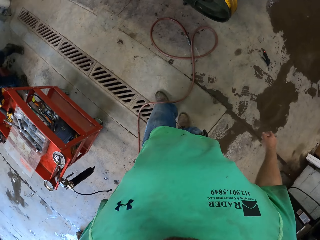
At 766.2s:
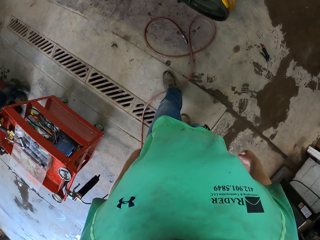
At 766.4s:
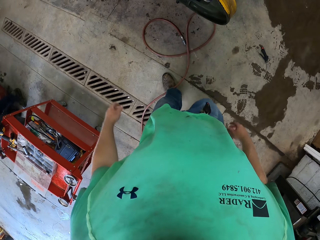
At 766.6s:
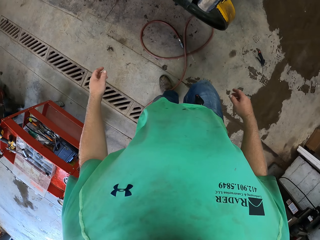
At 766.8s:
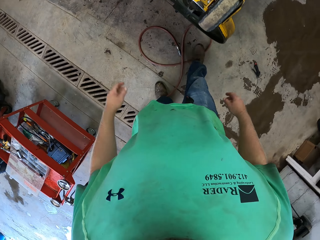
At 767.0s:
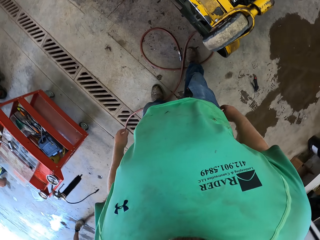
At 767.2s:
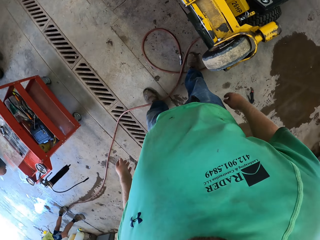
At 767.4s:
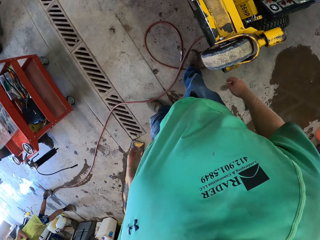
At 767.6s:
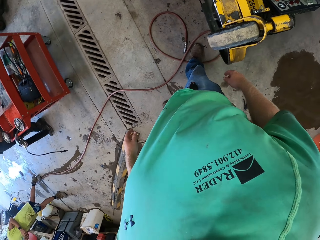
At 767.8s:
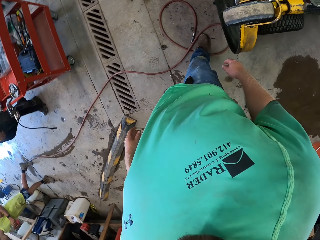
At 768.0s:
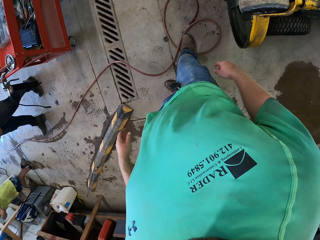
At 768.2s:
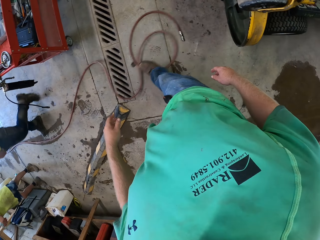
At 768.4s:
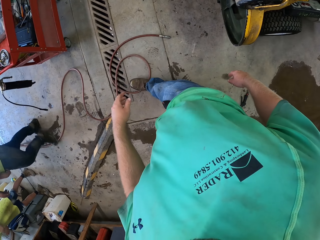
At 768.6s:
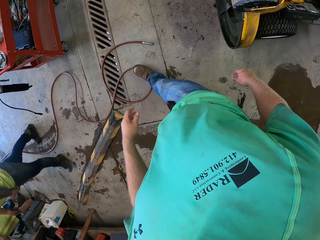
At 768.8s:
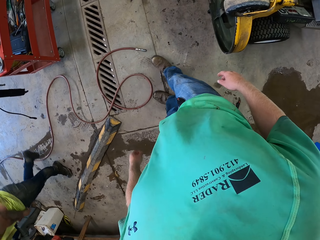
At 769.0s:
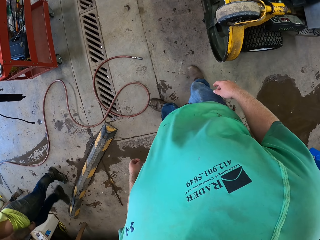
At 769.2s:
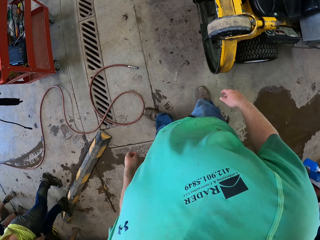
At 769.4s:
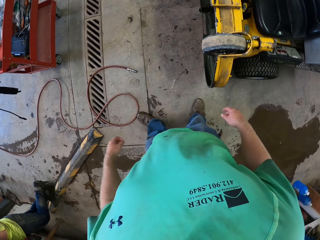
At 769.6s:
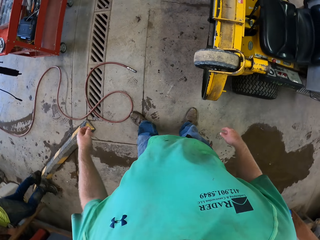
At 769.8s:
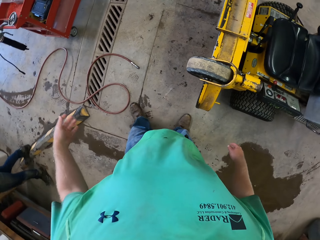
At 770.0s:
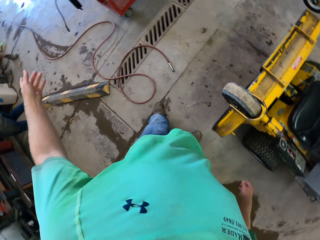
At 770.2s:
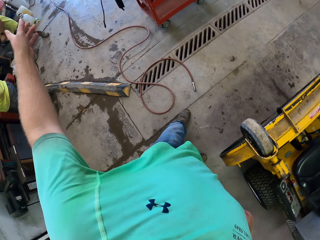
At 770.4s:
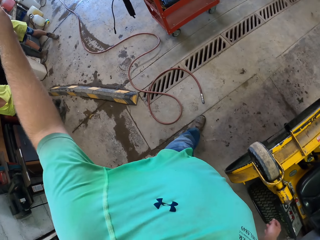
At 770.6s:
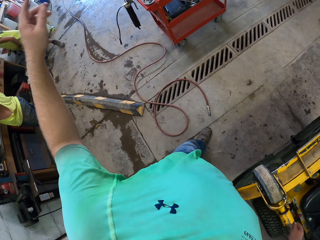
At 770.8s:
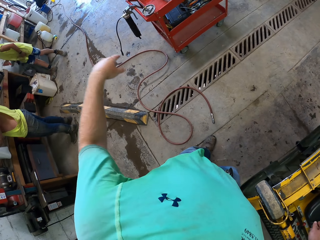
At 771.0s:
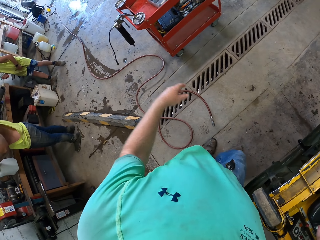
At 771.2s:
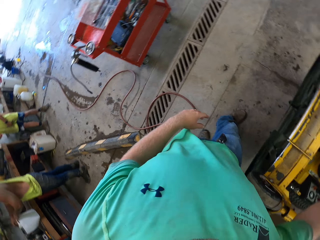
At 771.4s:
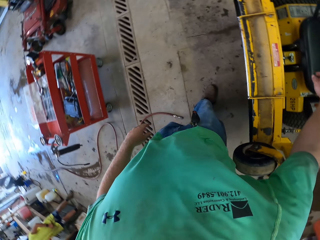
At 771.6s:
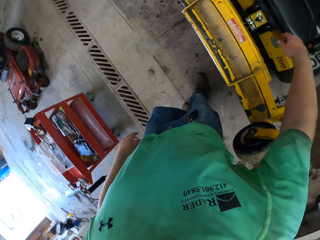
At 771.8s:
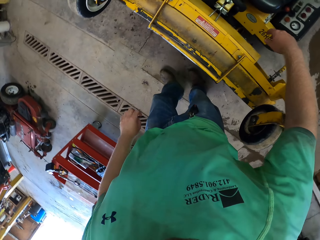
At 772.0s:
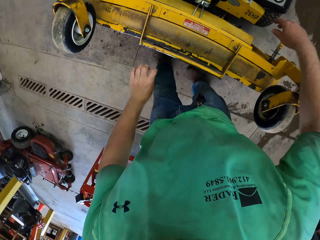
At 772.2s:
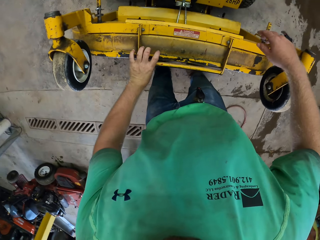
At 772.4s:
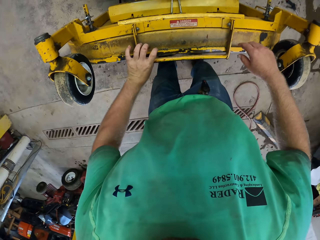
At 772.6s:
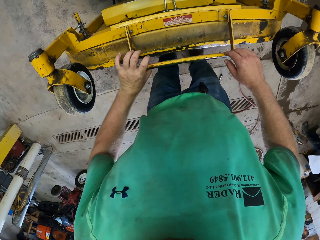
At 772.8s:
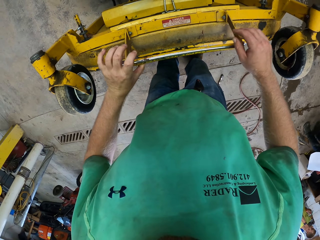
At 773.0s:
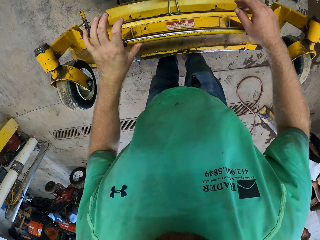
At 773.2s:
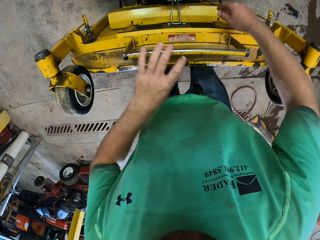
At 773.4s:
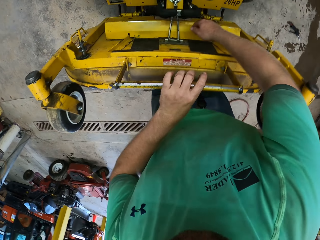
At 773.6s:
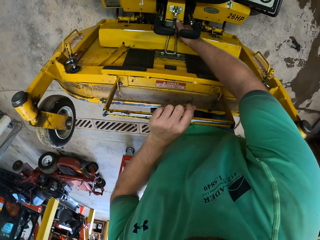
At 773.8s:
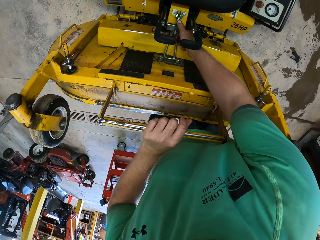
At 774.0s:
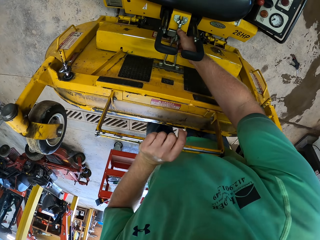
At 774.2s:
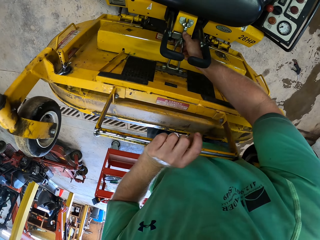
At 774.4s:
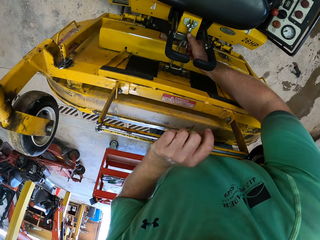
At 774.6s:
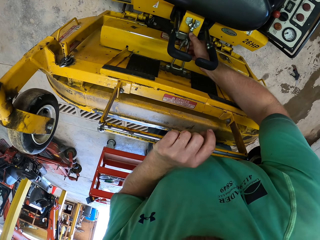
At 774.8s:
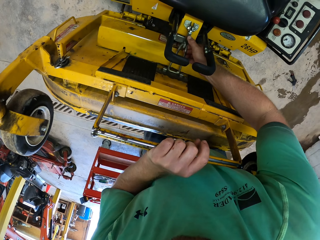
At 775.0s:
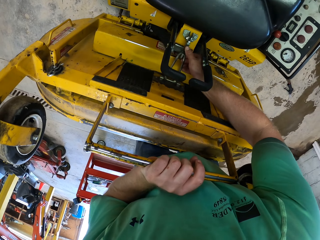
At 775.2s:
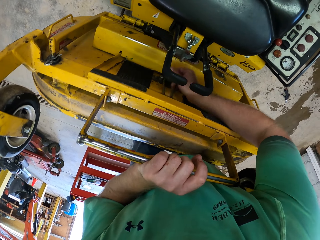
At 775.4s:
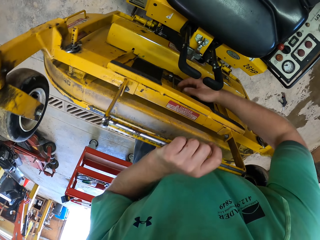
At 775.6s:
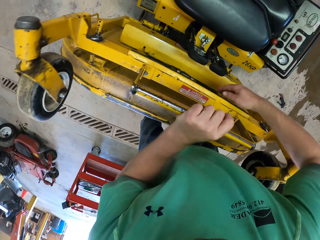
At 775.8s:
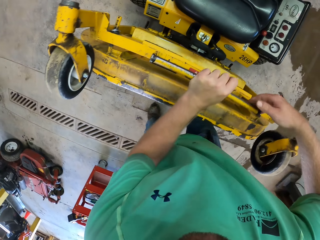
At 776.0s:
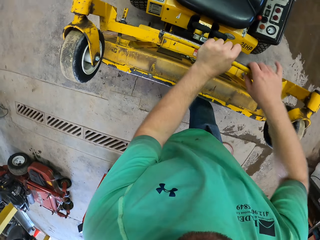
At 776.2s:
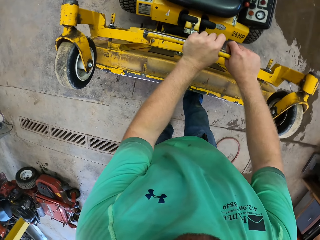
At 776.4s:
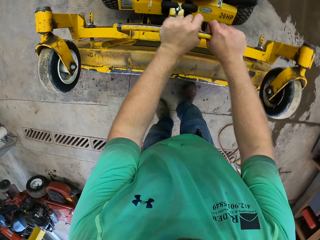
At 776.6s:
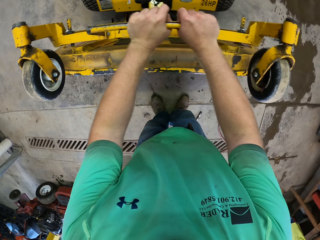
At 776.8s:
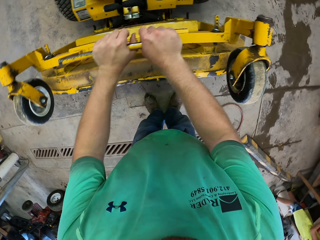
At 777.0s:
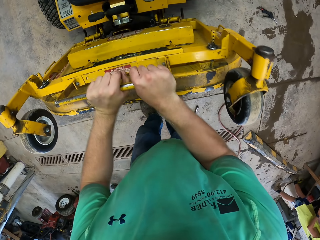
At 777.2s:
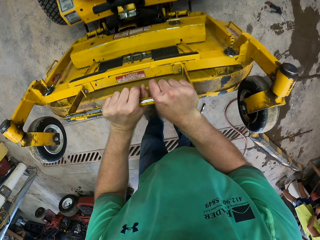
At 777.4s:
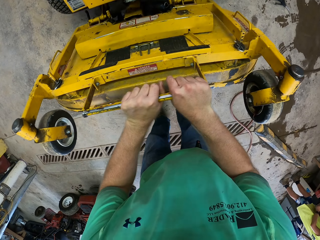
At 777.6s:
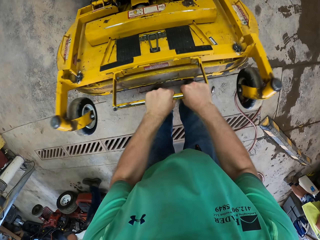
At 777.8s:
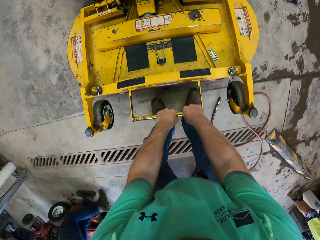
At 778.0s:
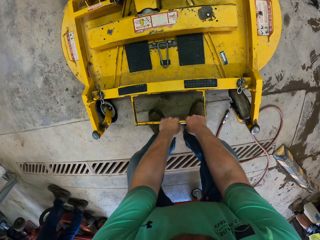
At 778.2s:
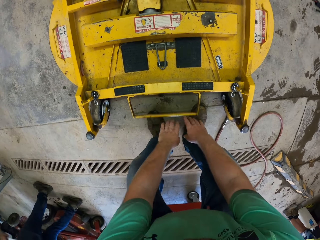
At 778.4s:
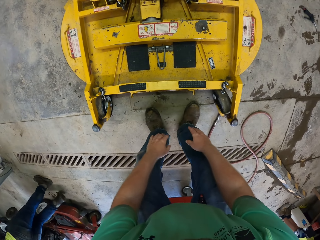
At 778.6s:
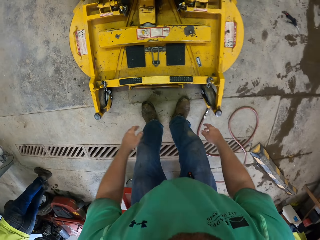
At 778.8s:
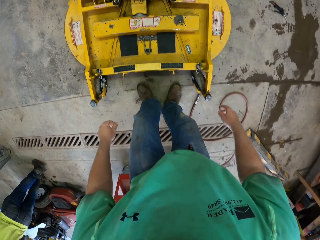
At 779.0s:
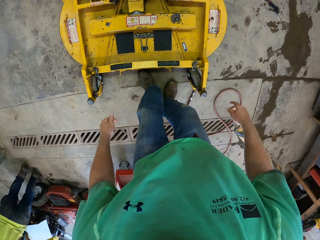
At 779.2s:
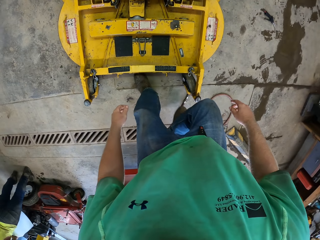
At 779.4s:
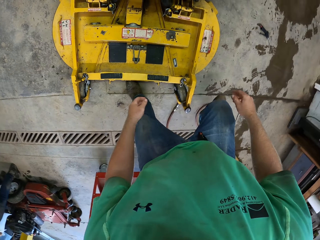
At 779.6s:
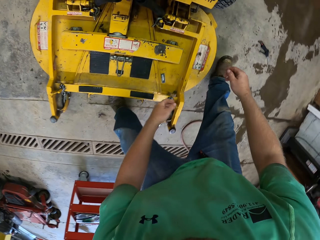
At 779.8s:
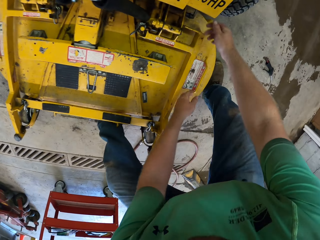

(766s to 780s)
The camera wearer moves the hose on the floor with his right leg. He interacts with a man in the factory. He pushes a wheel on the machine with his hands. He lifts something. He presses a button in the machine with his right hand. He touches something. He pushes something with both hands. He pulls down the machine with his hands. He puts down something.

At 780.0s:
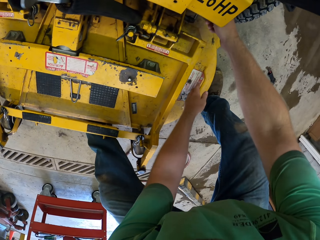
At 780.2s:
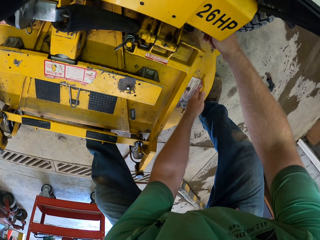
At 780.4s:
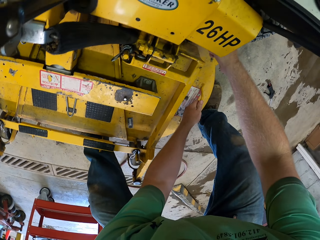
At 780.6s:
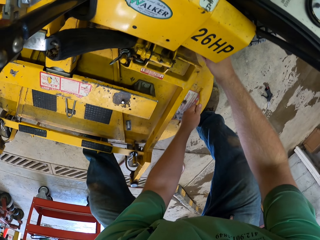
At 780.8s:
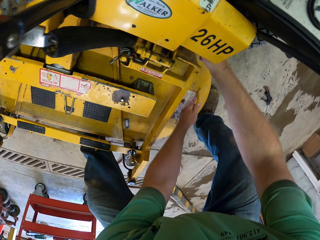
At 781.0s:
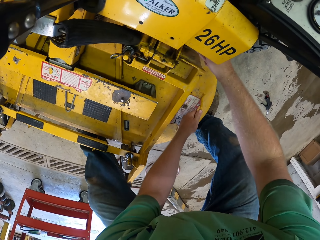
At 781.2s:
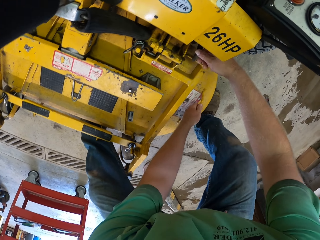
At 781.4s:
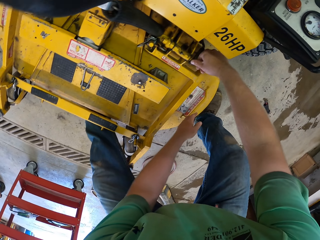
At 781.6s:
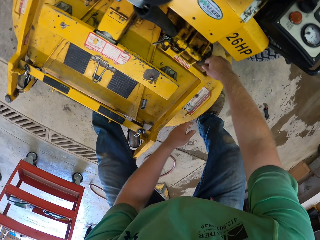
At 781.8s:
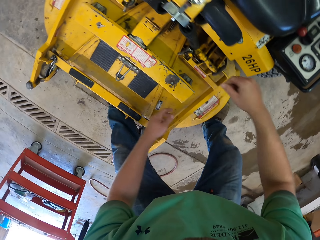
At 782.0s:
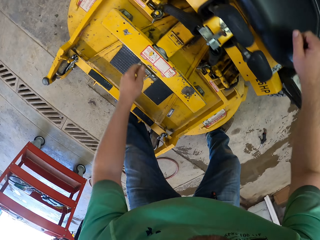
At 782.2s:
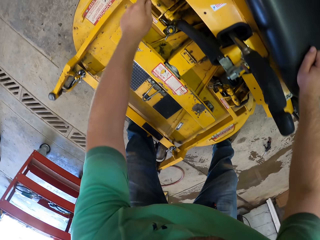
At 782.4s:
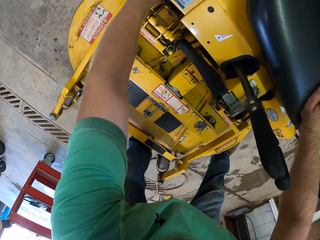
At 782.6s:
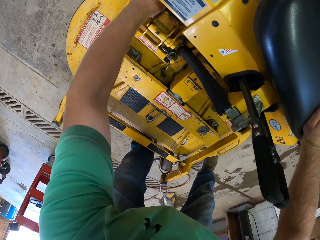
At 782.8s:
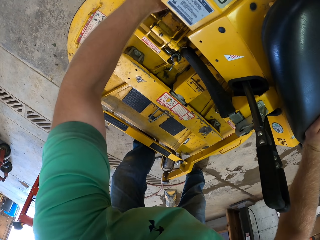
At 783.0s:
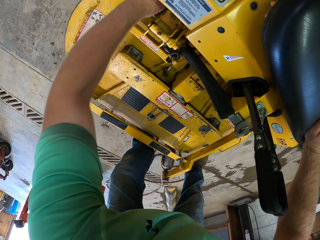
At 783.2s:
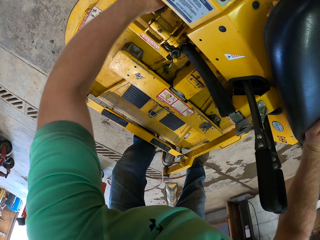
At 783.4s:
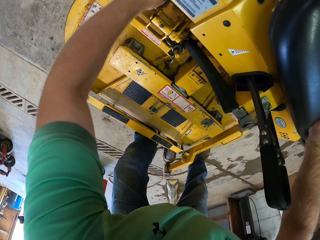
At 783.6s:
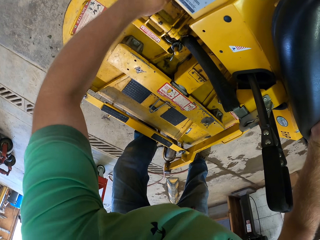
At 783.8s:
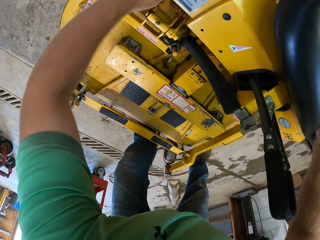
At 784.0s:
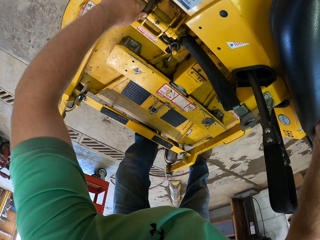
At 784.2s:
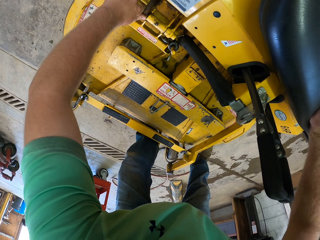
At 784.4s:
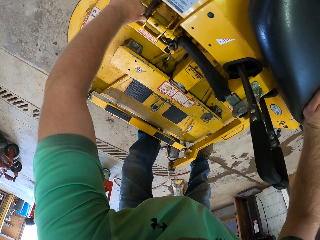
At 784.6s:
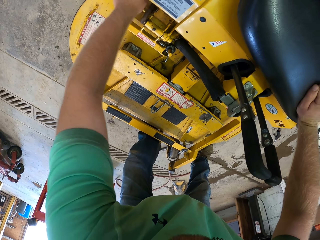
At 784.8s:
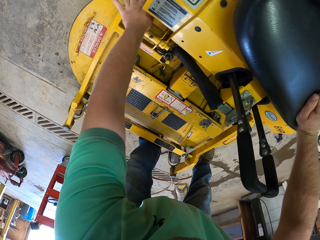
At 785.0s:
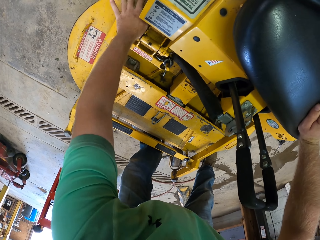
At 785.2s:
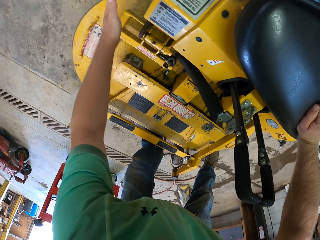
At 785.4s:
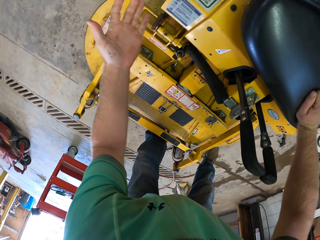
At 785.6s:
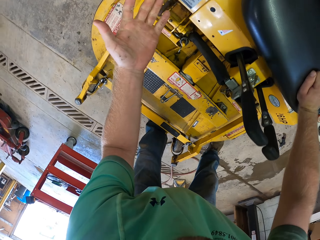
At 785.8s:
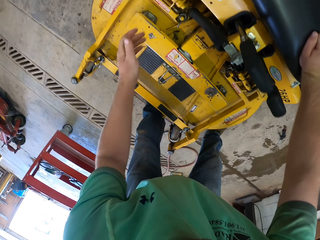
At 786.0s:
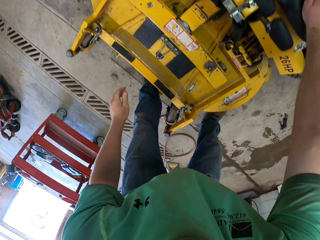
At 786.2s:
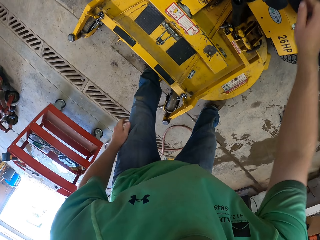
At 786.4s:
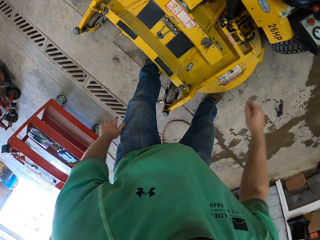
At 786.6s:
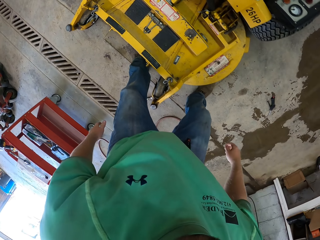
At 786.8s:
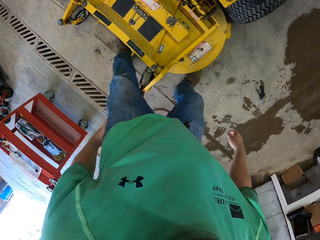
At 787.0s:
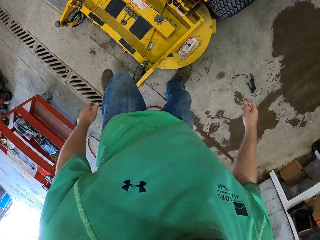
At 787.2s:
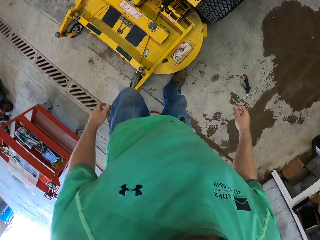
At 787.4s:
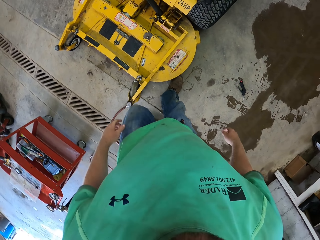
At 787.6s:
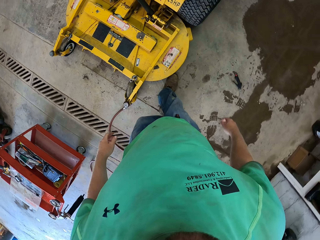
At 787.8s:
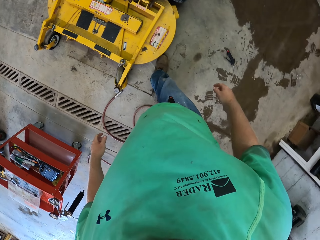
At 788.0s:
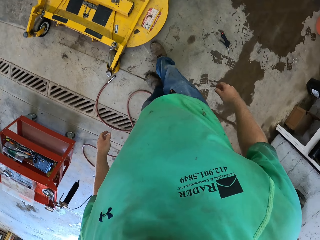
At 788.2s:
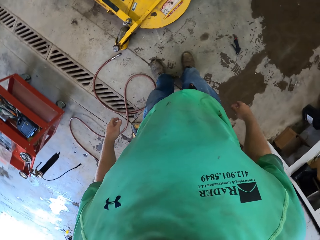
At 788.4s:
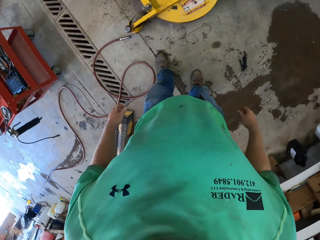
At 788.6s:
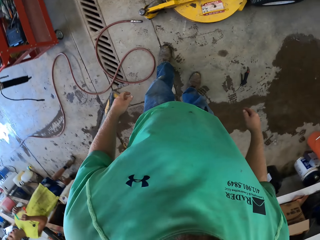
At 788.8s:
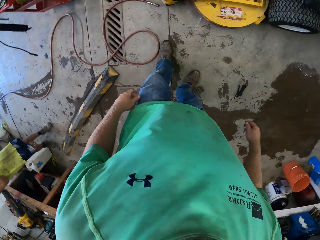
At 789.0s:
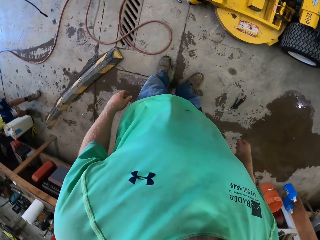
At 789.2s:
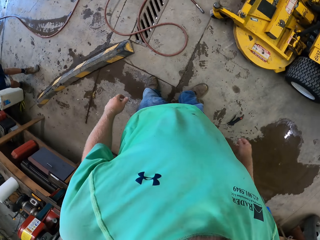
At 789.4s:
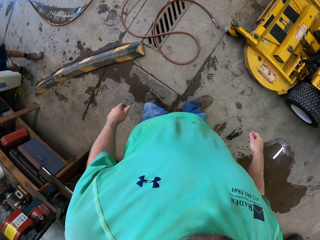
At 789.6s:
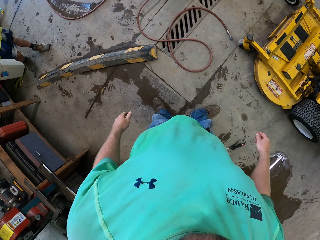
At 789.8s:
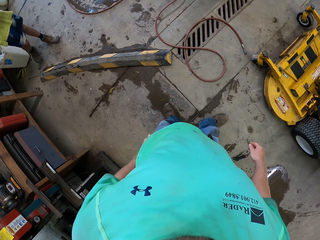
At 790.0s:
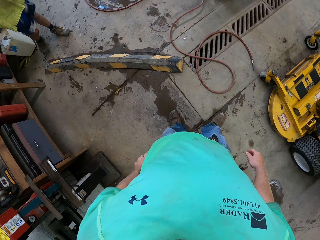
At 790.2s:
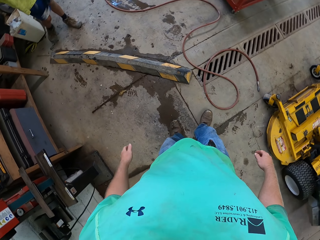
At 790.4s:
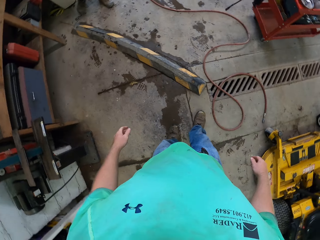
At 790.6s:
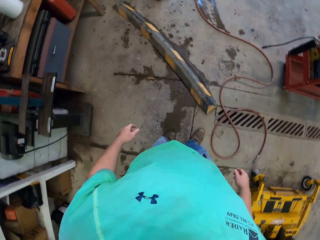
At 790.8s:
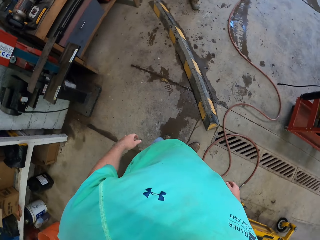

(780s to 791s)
The camera wearer turns a knob in the machine with his right hand. He shakes something. He pulls the machine with his left hand. He presses a button in the machine with his left hand. He touches something with his left hand.
